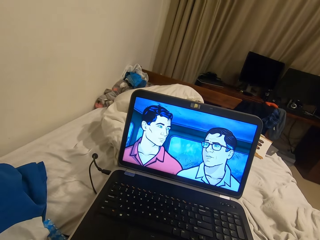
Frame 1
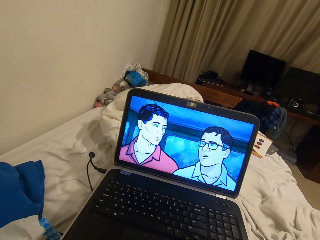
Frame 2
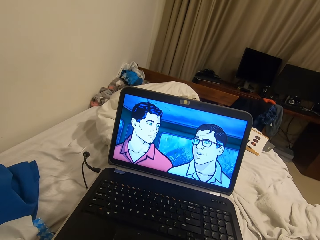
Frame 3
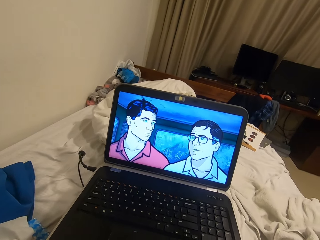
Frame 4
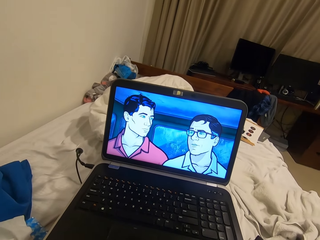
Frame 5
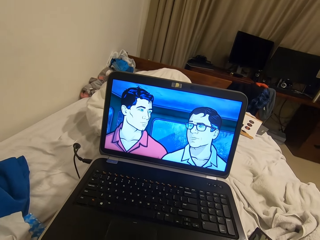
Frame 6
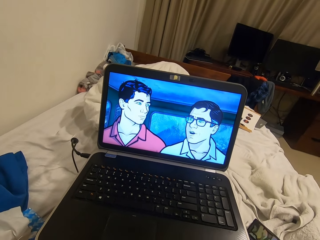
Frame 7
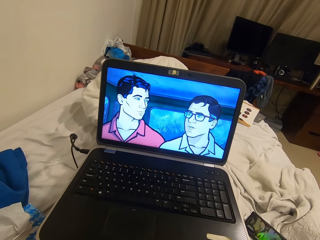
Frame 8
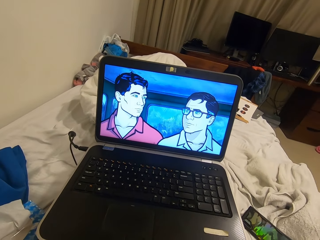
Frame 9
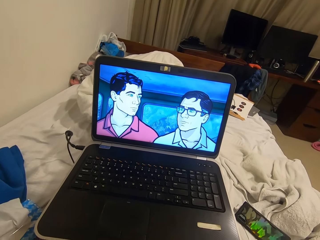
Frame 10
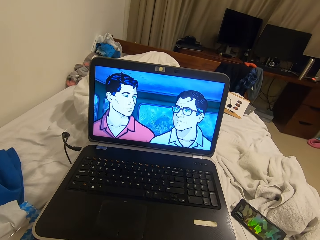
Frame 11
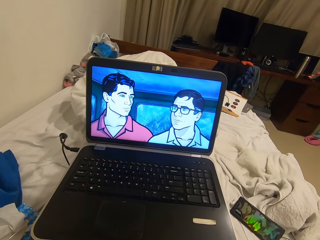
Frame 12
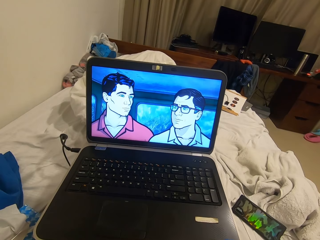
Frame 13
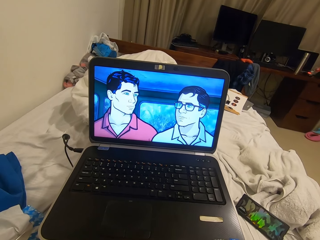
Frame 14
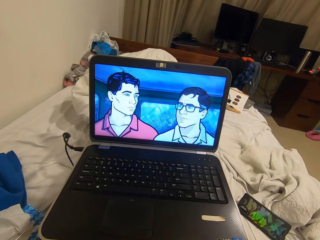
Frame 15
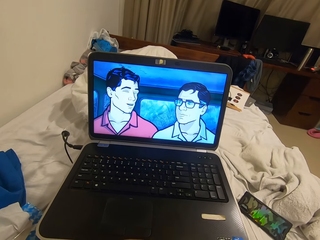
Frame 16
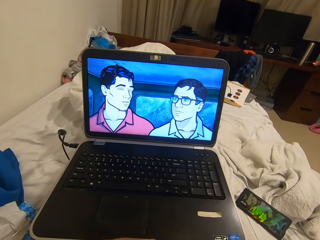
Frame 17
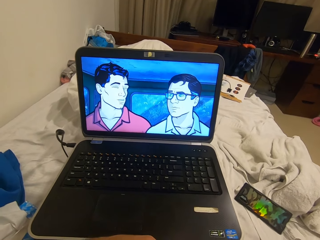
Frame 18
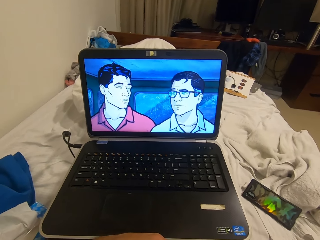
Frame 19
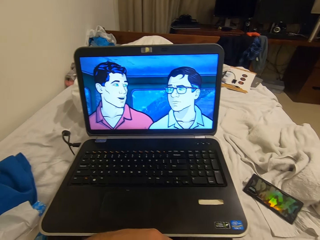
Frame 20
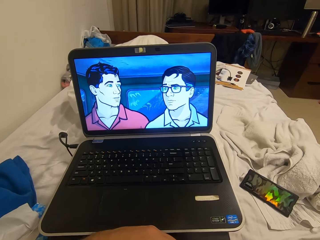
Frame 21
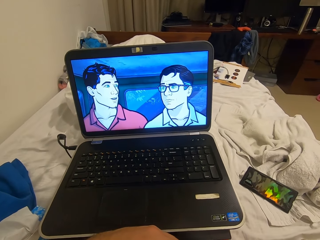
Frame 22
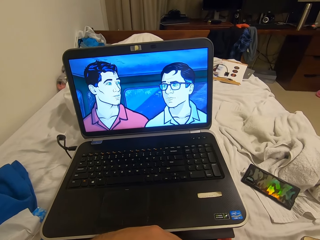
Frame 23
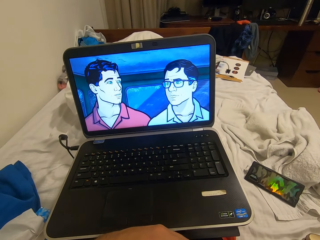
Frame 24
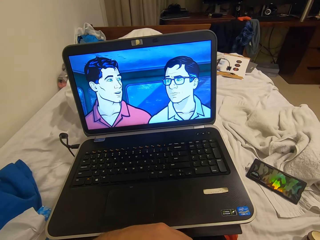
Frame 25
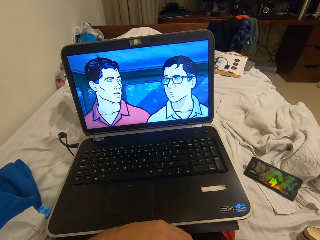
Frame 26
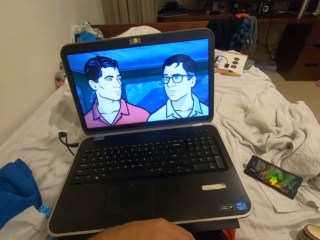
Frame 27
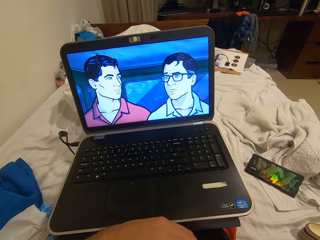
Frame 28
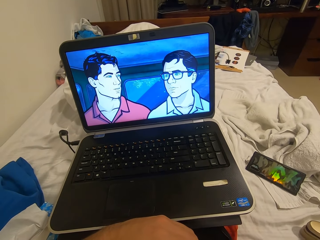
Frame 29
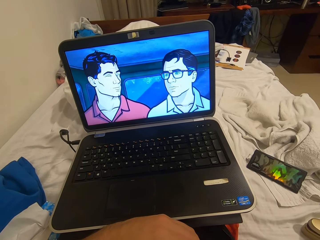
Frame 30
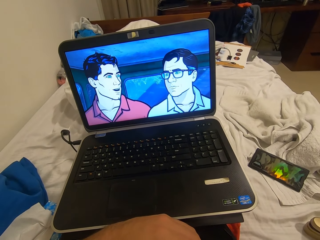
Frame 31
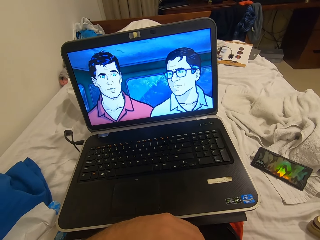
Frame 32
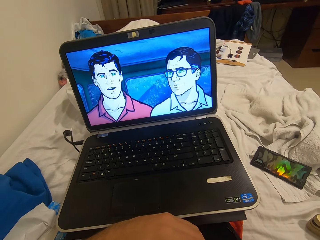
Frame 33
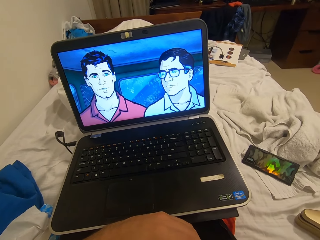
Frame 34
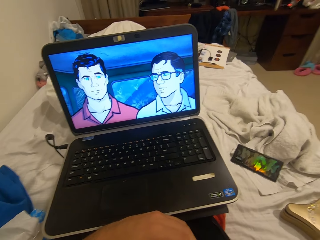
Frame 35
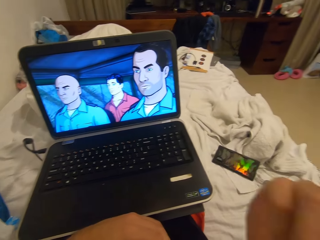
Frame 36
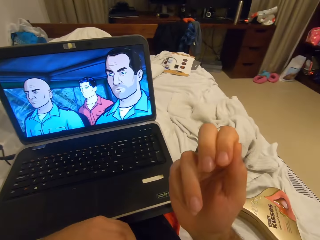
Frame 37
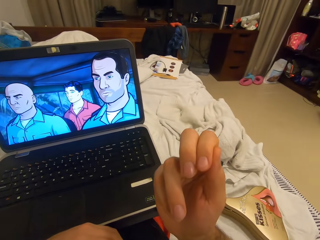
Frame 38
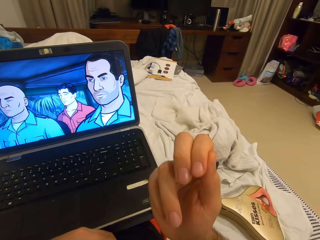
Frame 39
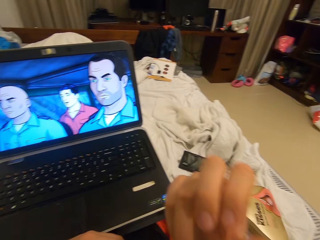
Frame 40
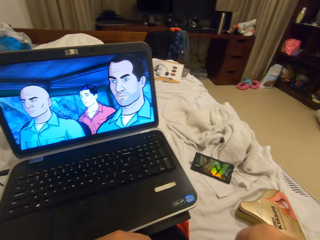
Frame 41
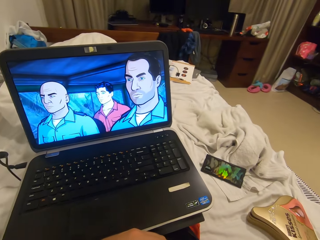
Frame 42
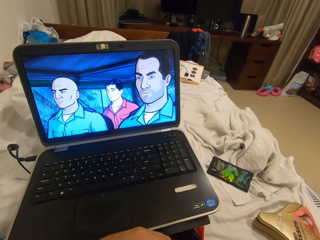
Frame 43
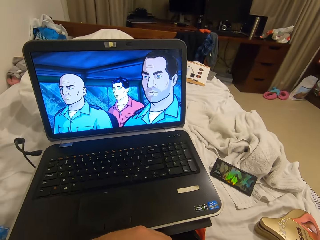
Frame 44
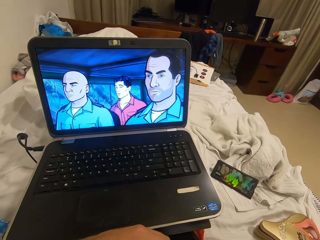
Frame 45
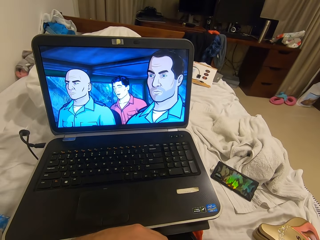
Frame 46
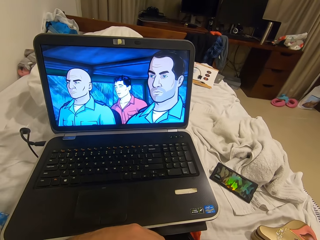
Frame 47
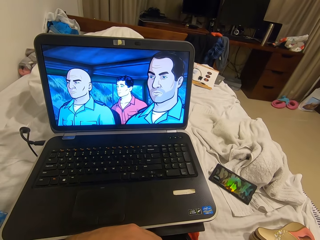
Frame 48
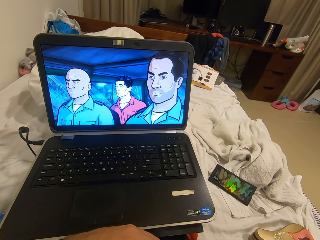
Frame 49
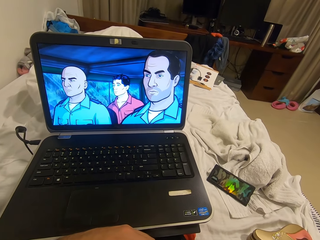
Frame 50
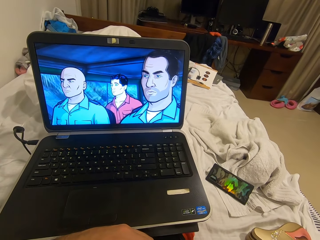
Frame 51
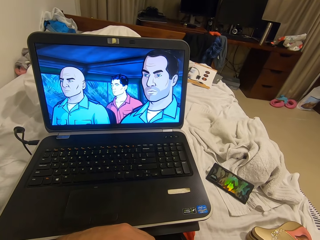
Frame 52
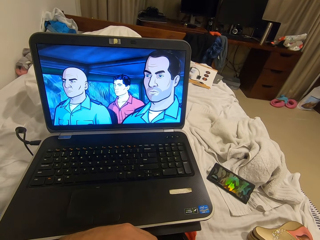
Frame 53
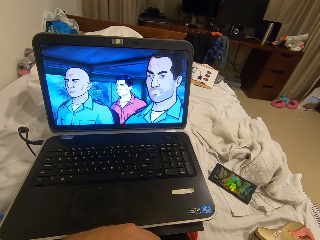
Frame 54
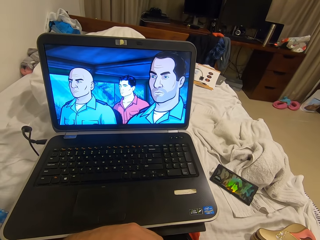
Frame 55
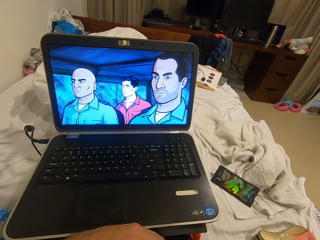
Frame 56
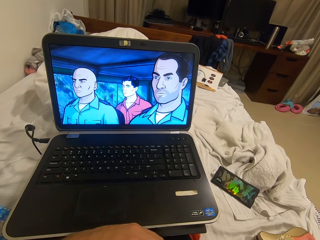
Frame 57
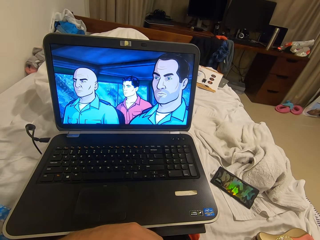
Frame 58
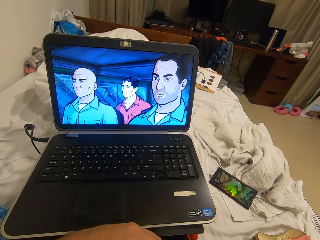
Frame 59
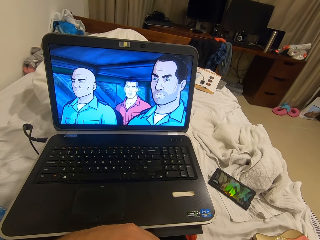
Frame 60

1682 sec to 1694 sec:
The camera wearer stares at his right hand. He bites his nails.

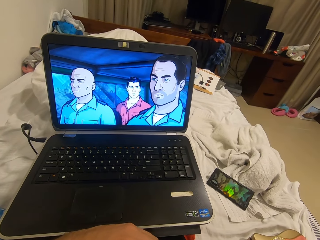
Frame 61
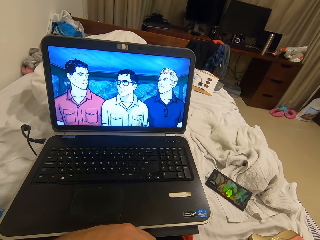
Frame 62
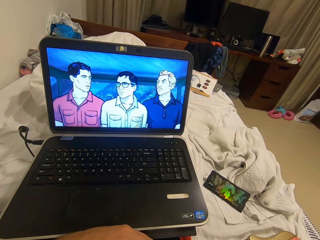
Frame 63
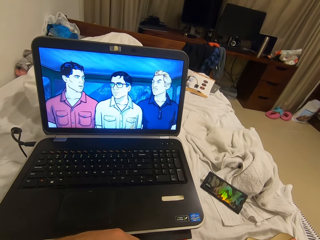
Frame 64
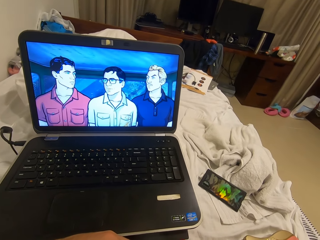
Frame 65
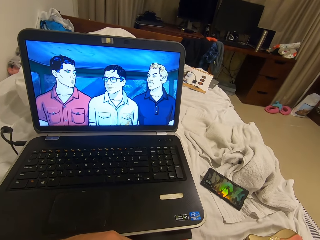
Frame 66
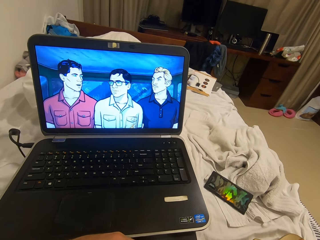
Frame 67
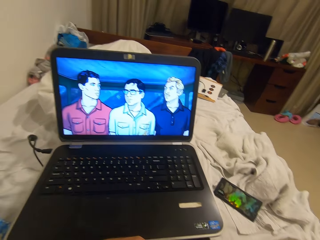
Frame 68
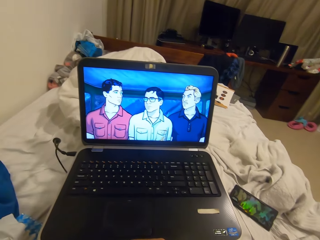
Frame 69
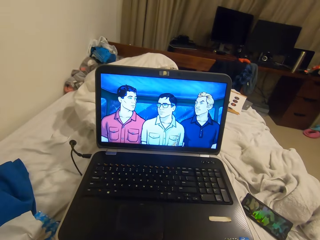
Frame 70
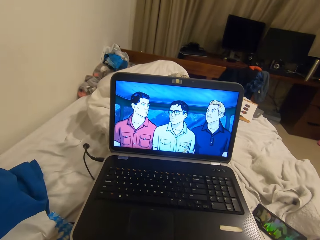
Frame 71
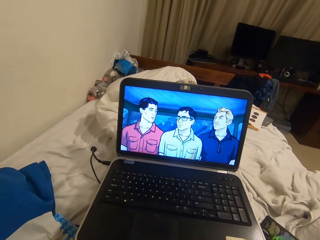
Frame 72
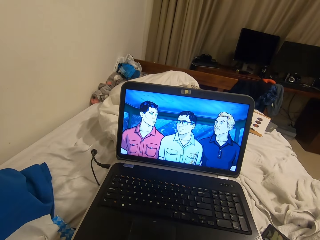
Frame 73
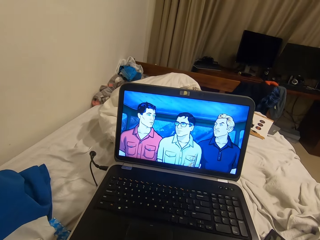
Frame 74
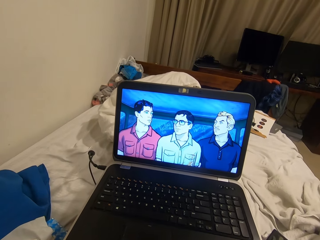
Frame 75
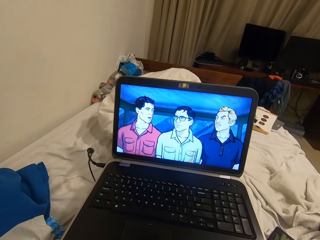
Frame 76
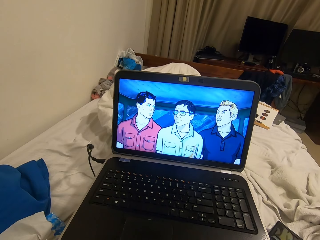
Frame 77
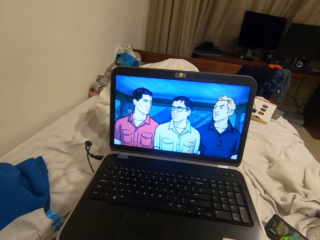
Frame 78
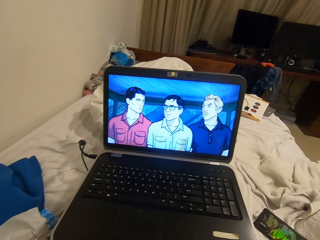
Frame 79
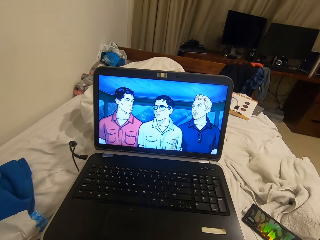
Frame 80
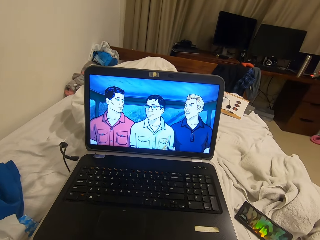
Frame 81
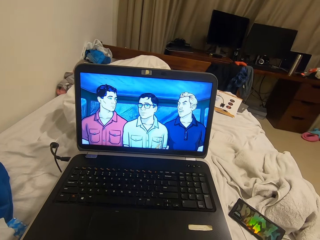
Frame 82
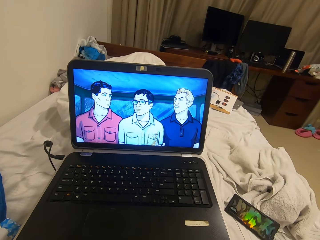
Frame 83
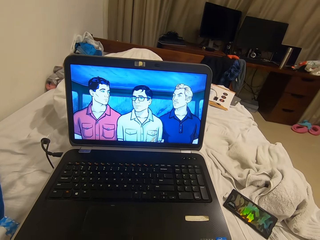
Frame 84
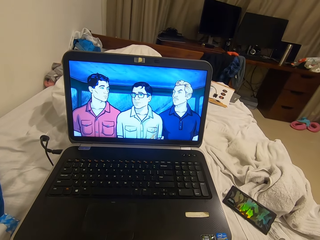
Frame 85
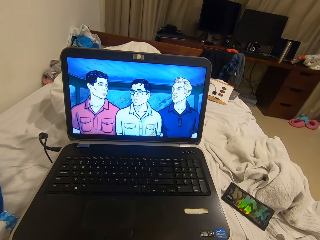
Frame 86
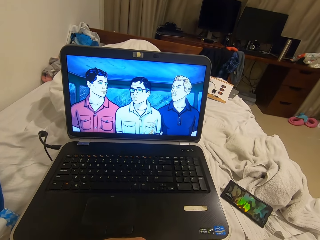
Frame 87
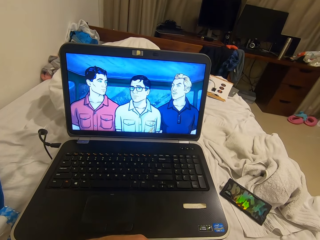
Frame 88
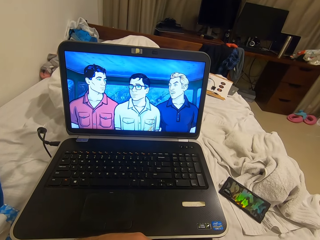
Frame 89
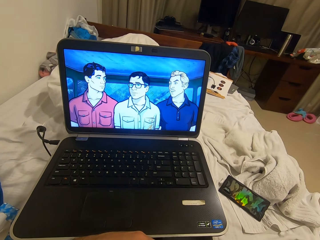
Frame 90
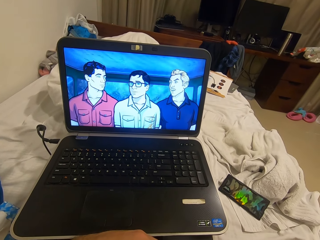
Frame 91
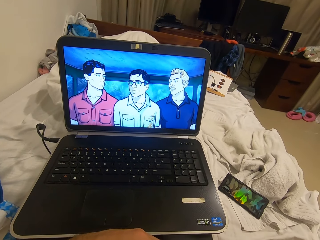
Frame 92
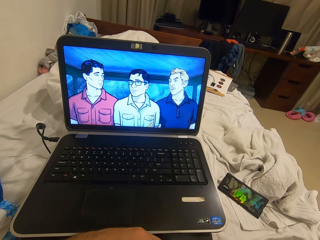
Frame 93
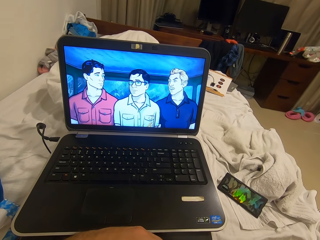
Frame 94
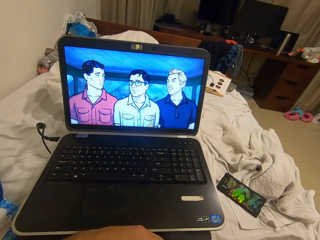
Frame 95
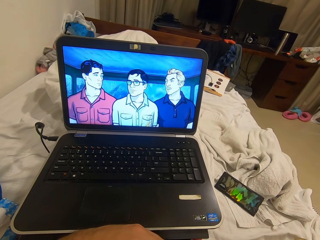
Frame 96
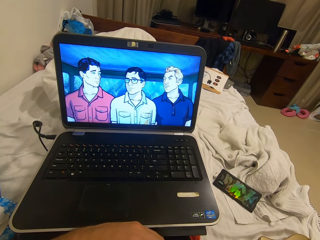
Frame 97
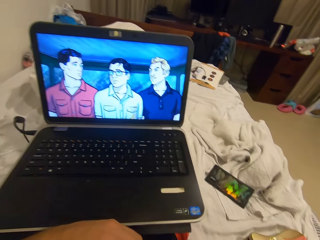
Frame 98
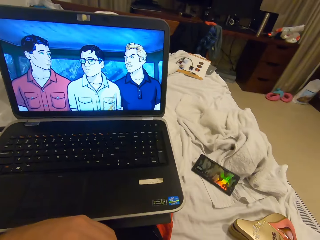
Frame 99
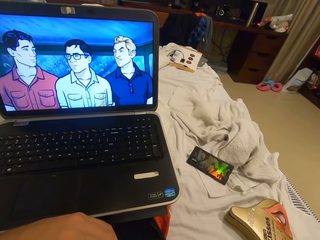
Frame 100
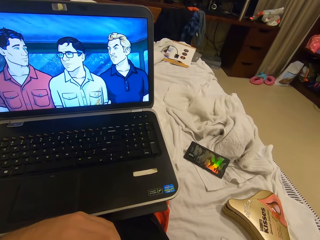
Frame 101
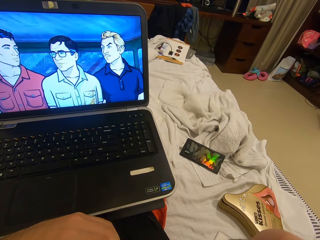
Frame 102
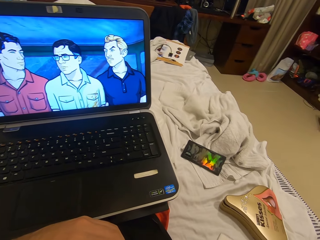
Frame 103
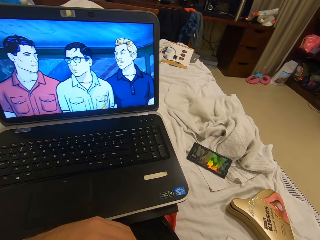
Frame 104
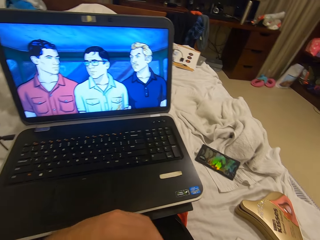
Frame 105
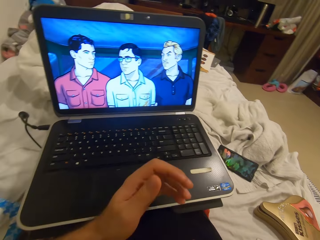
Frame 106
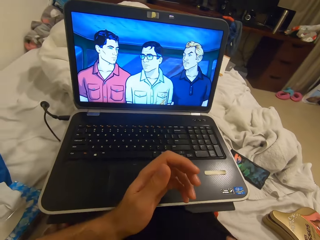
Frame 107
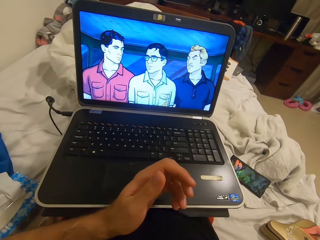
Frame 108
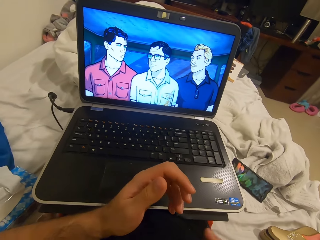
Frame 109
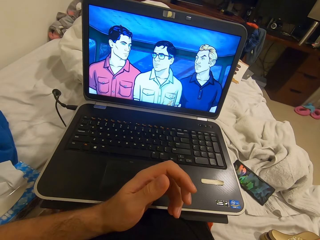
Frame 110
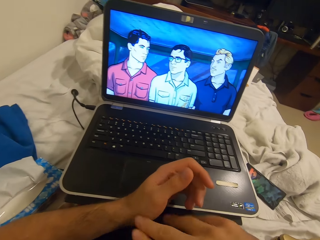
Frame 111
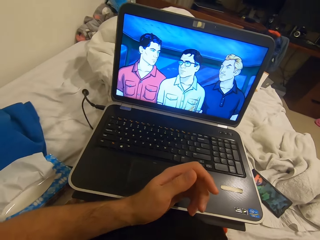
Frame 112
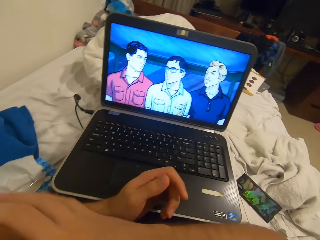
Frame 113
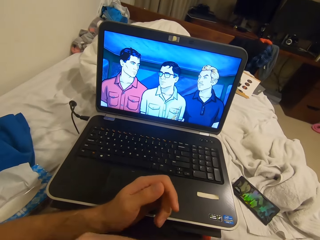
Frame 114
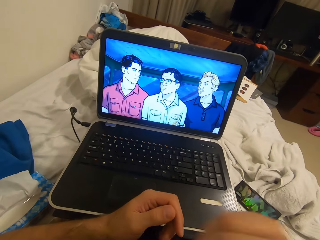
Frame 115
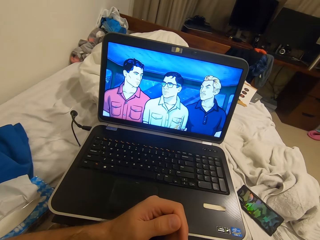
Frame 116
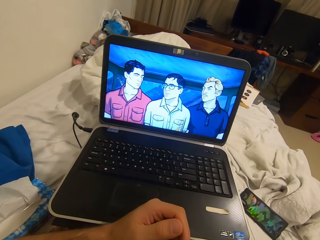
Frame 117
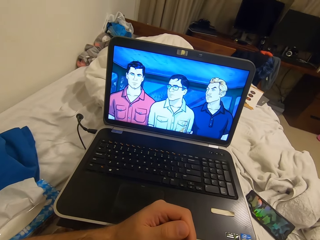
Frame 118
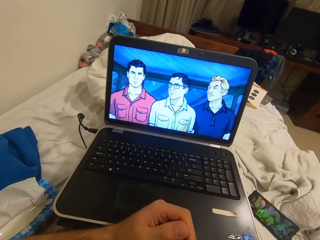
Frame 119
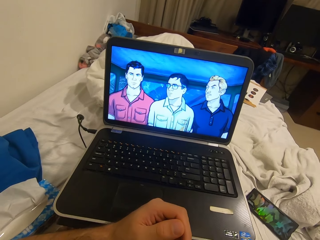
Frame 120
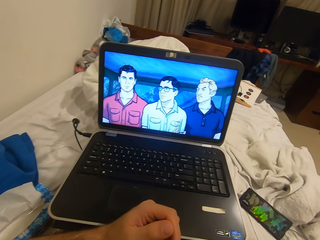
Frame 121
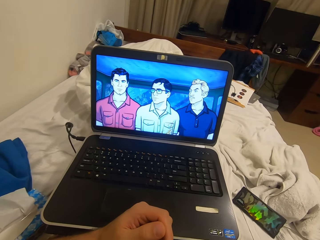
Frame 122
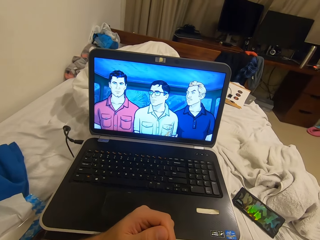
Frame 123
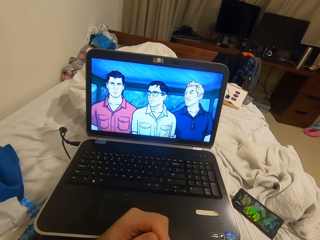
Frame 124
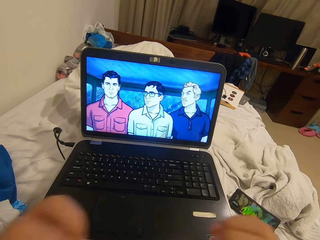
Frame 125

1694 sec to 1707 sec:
The camera wearer dusts off dirt from his trousers with his right hand. He places his hand on the edge of the keyboard. He taps his left hand with his right hand.
